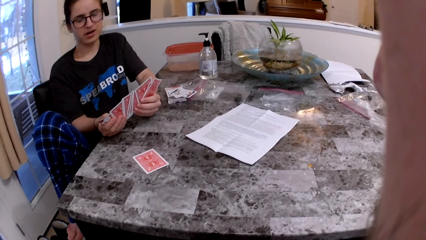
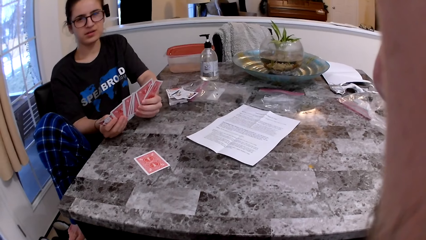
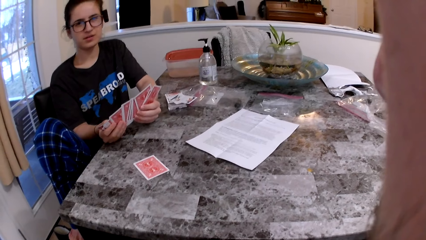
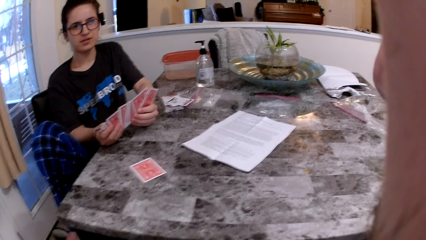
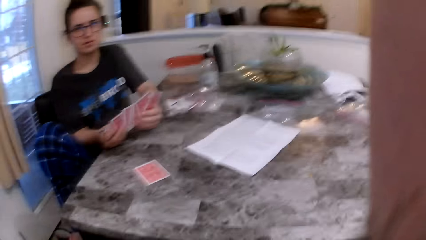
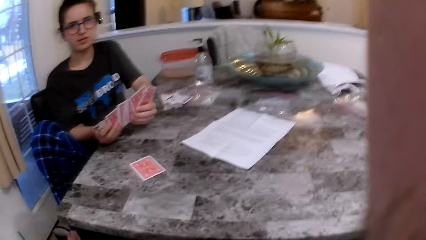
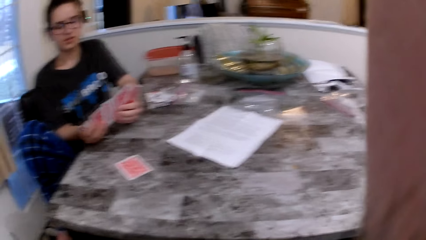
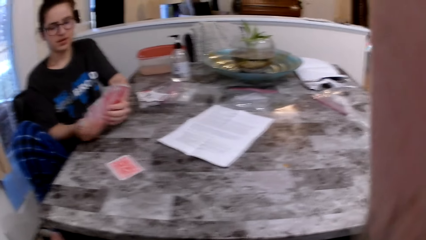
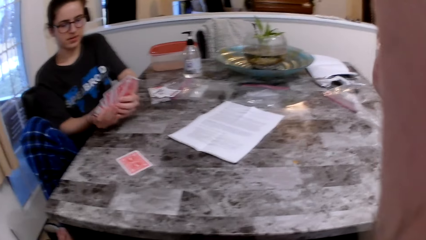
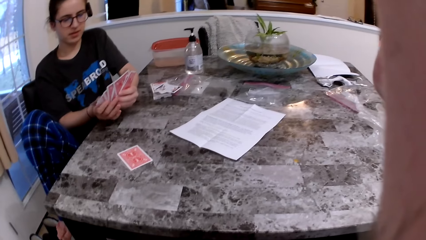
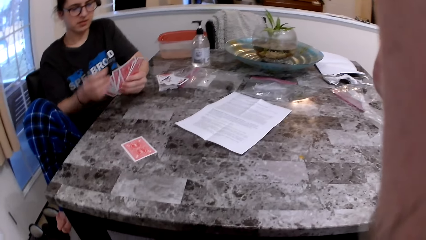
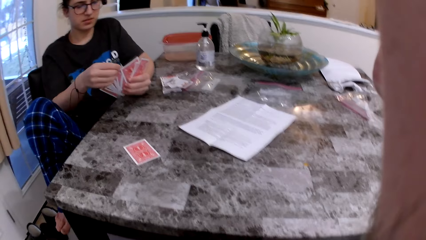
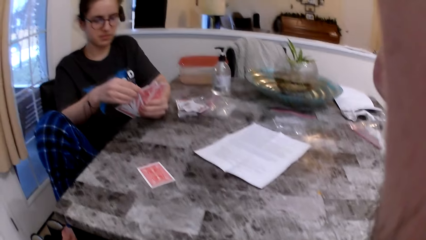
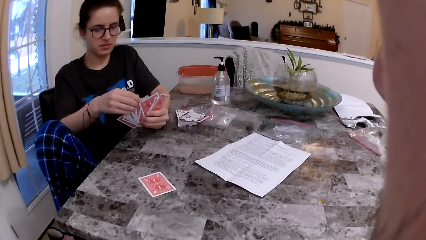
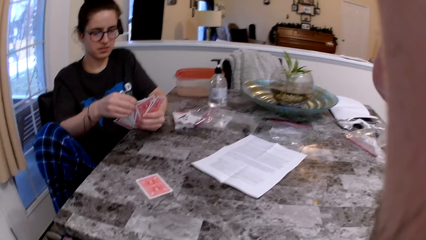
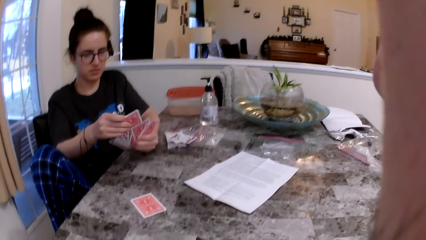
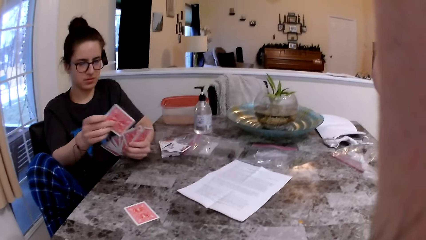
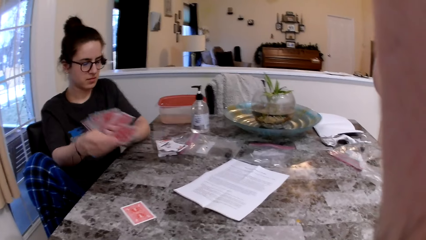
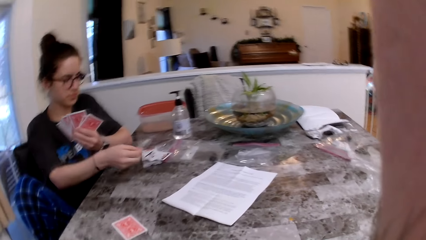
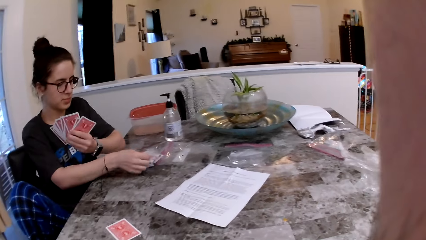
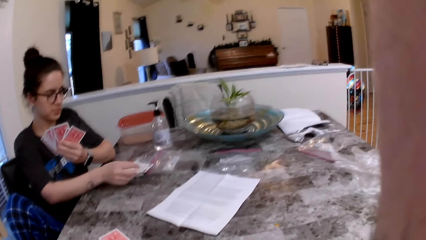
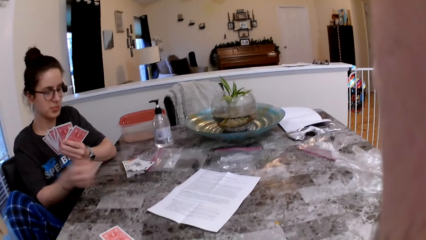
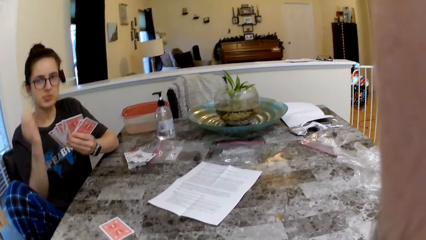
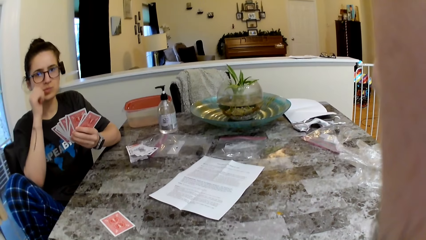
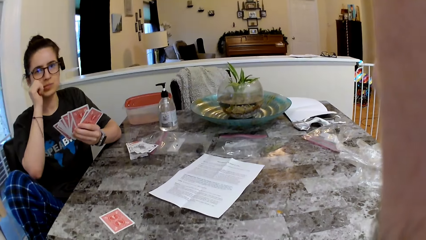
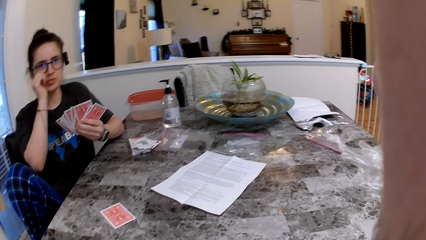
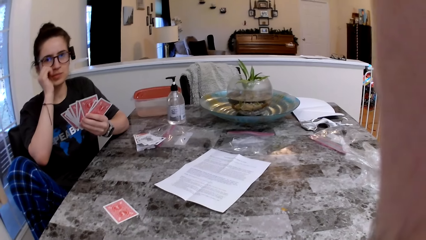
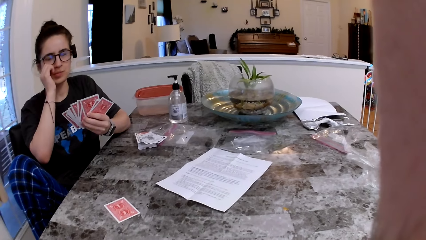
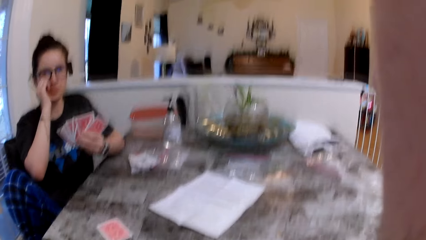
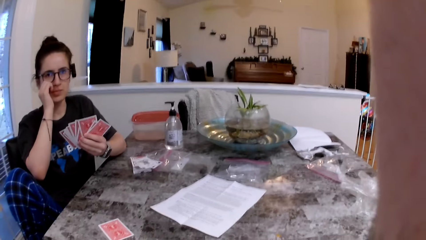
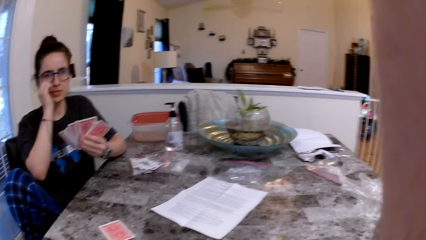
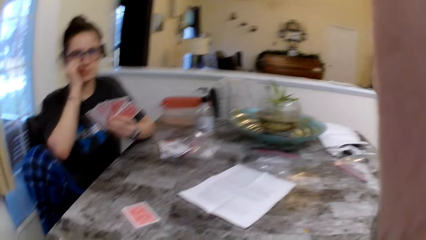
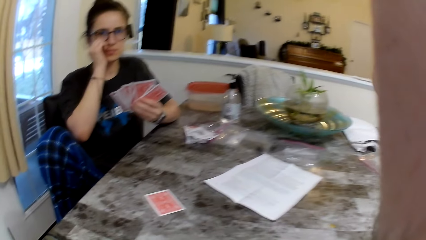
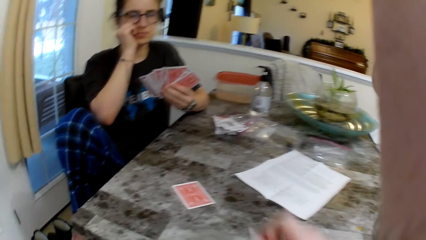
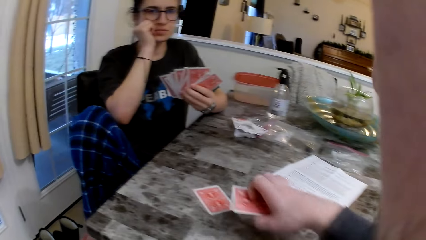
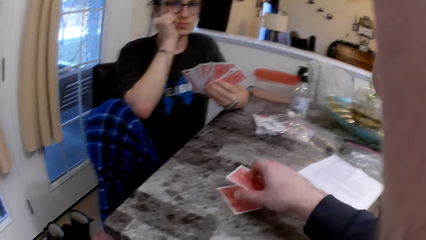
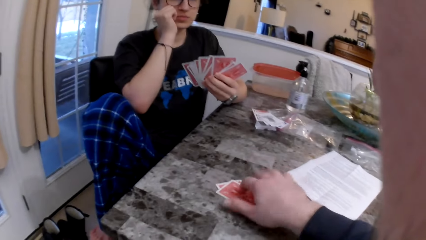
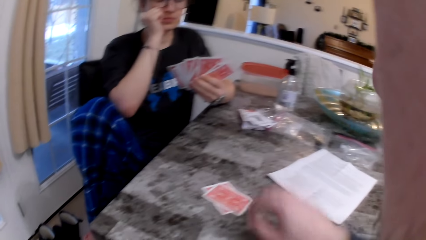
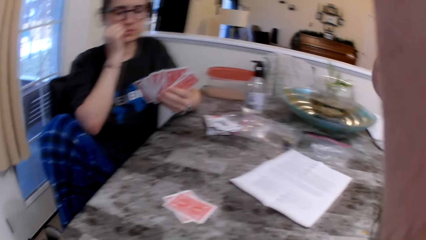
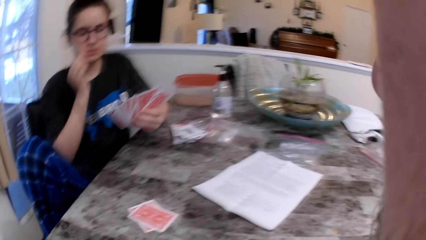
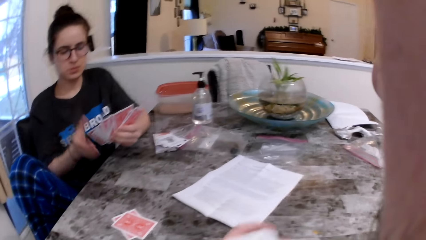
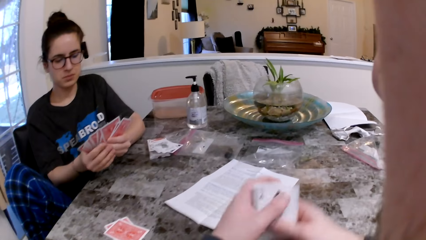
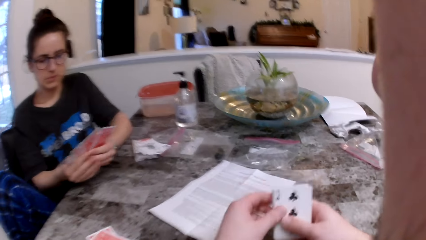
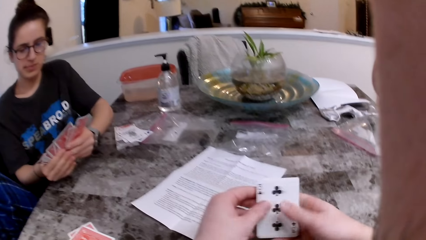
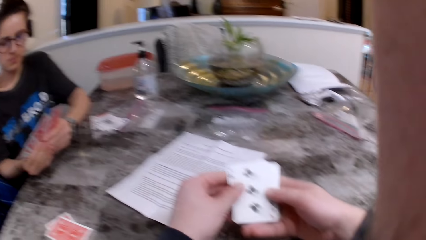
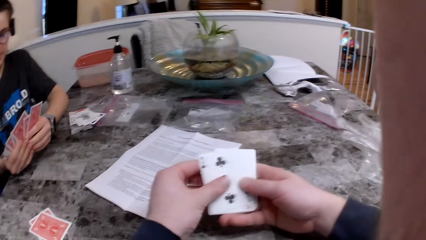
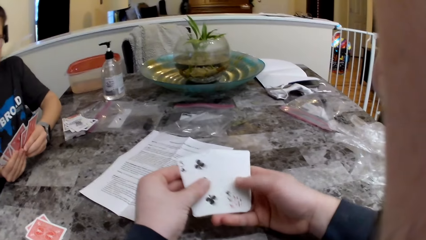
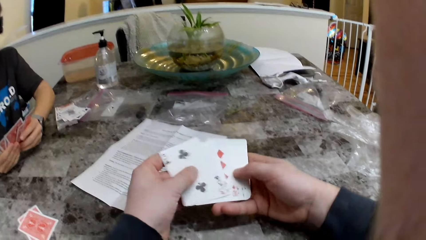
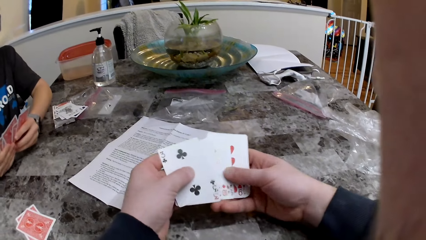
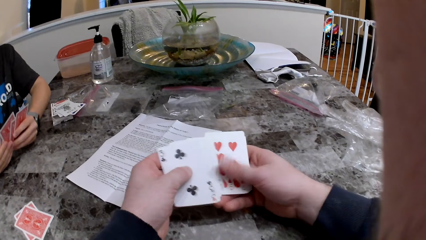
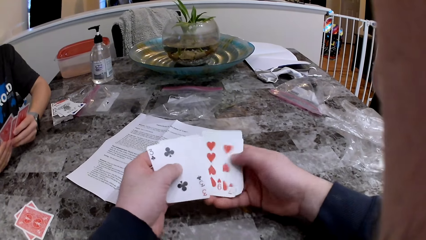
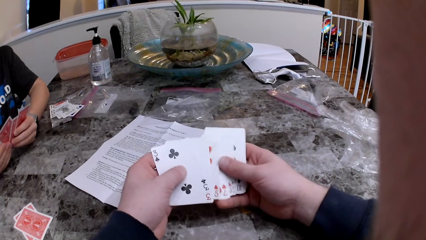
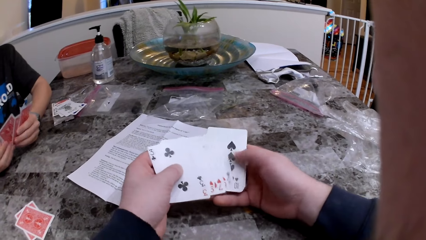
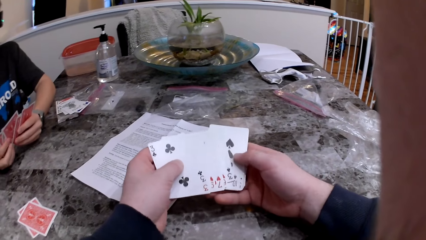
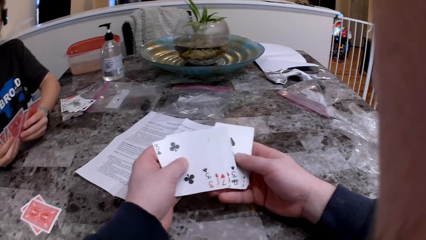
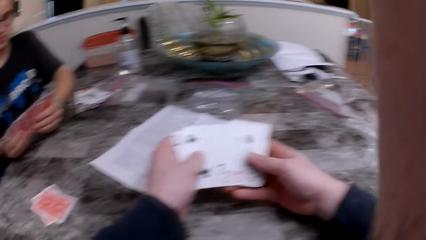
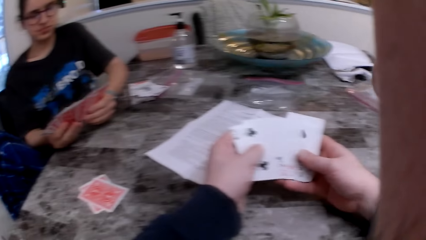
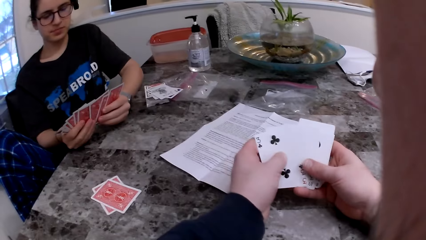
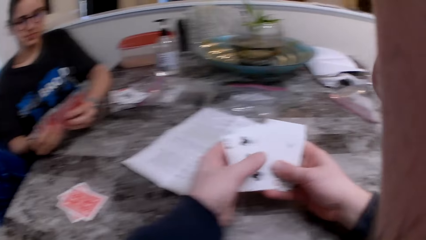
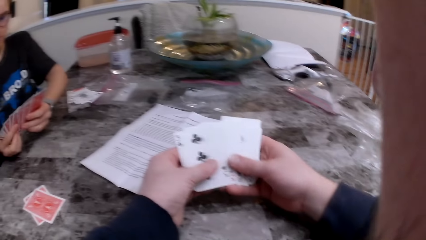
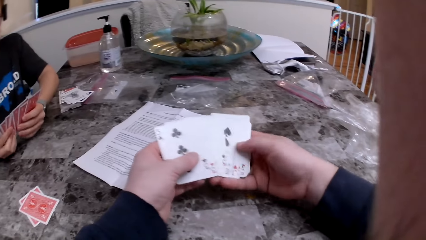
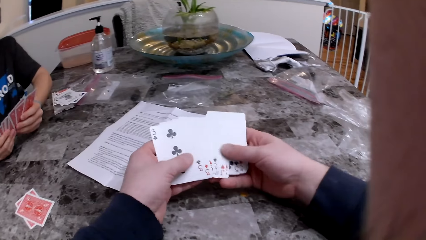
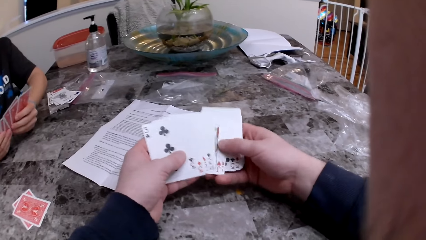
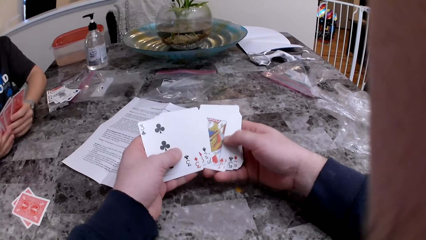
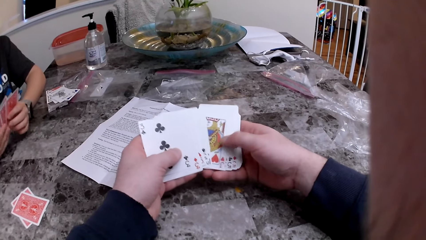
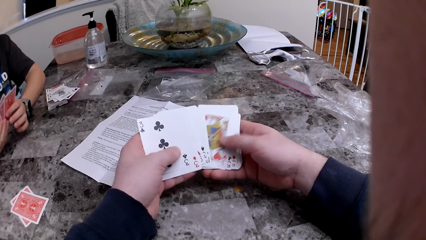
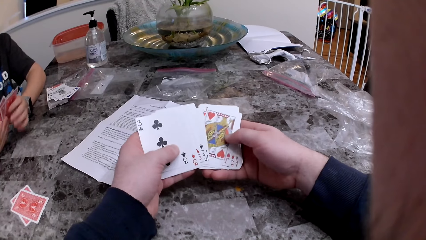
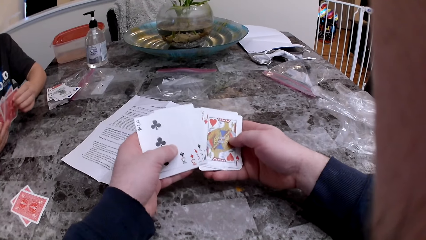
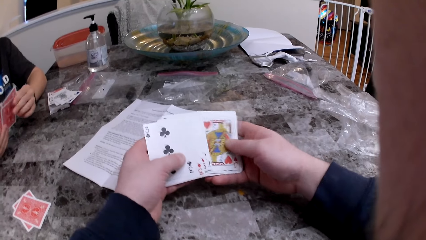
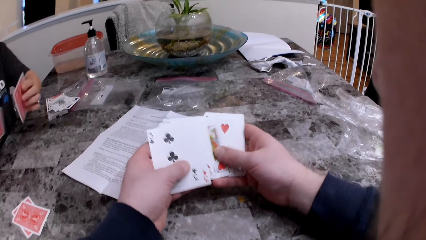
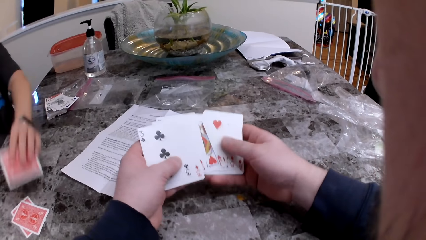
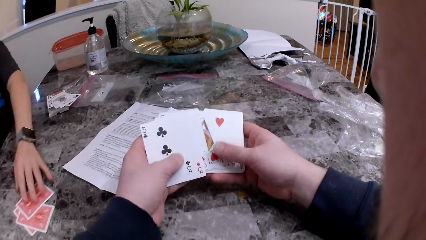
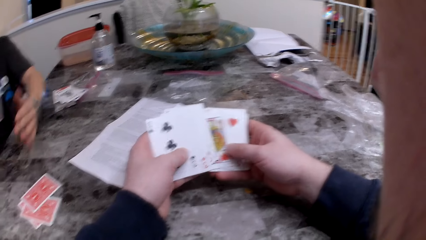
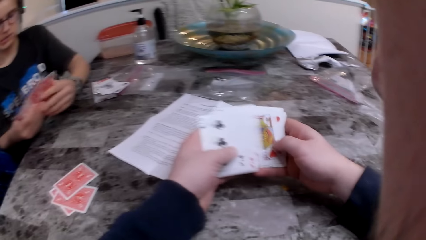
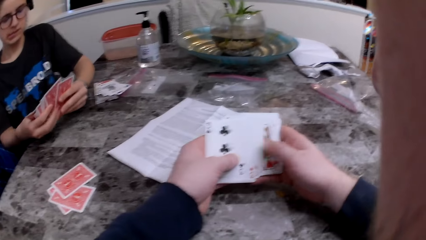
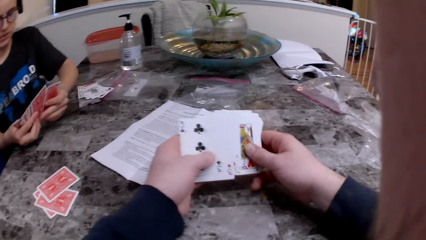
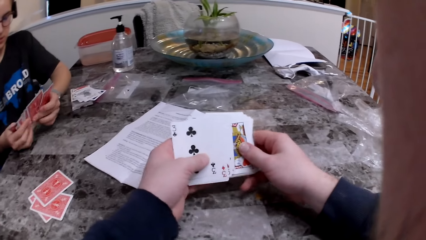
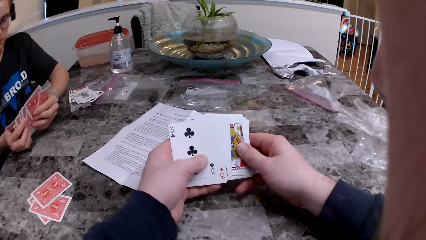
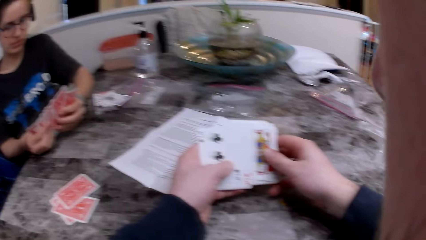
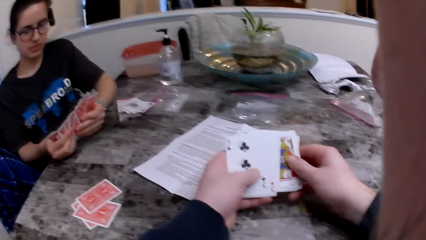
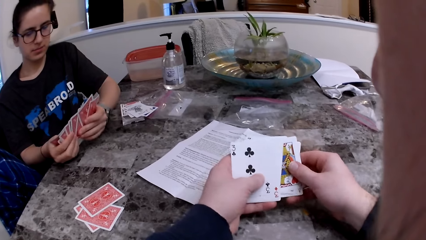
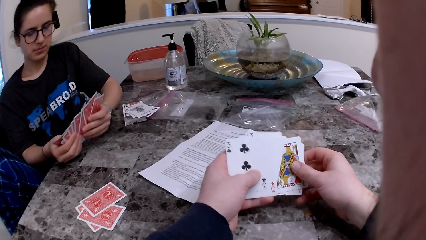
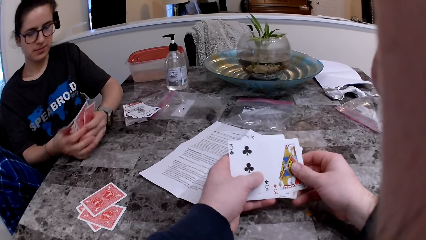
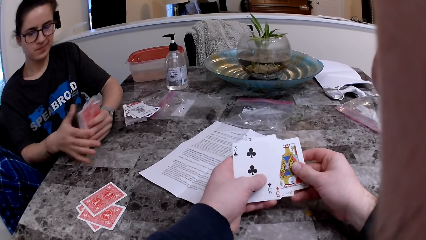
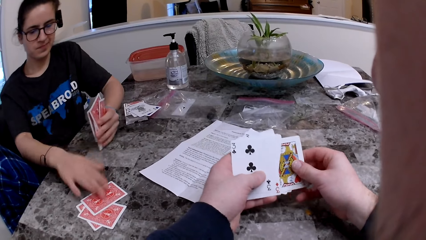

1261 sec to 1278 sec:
The woman puts the card away. The camera wearer puts the card on the table and checks the cards. The woman puts the card on the table.
